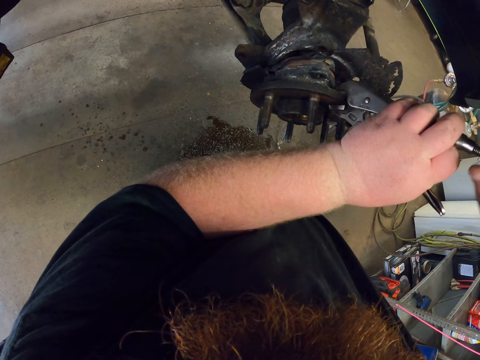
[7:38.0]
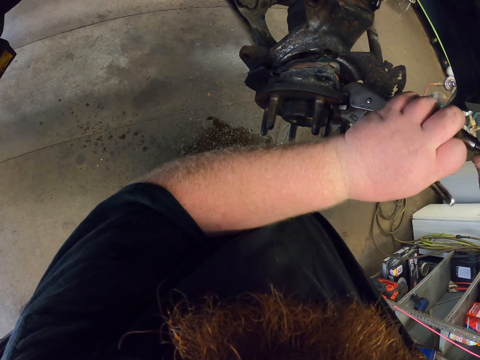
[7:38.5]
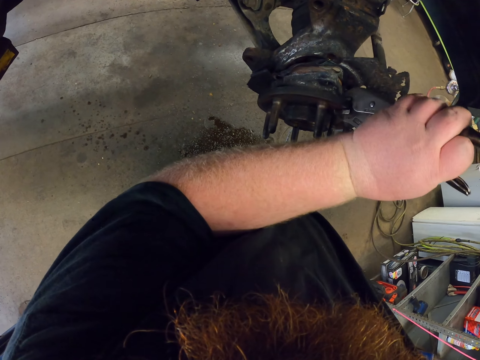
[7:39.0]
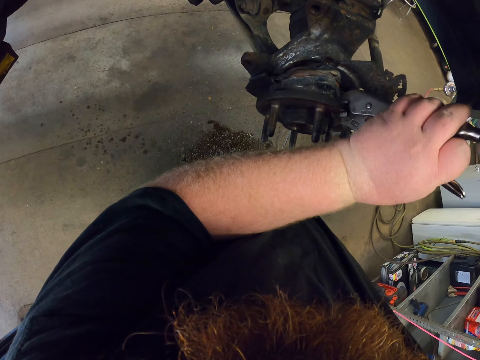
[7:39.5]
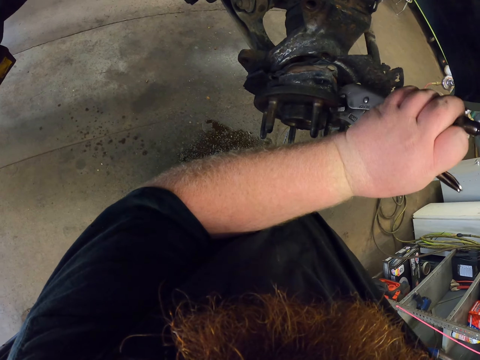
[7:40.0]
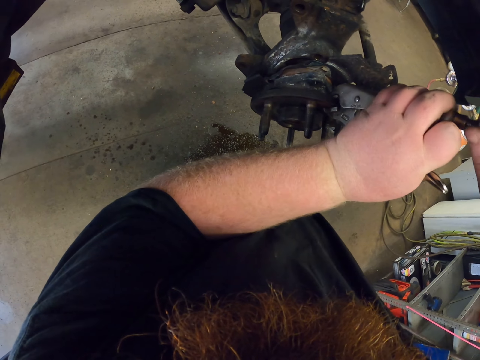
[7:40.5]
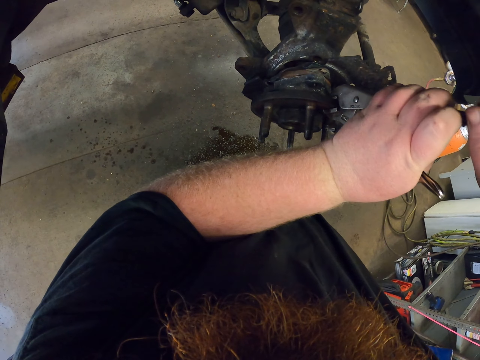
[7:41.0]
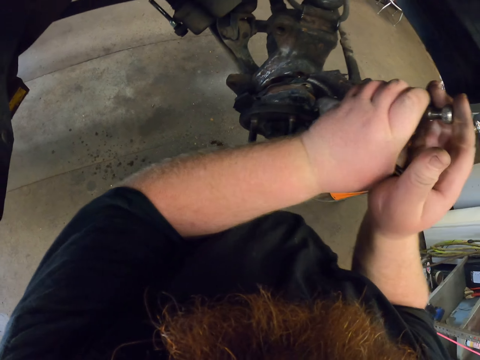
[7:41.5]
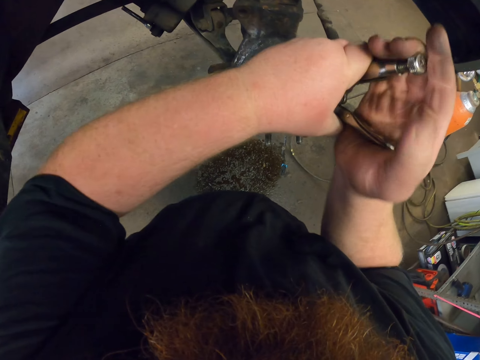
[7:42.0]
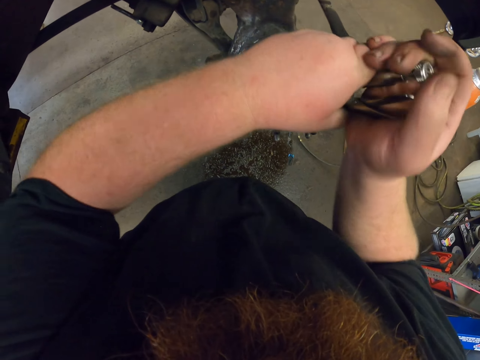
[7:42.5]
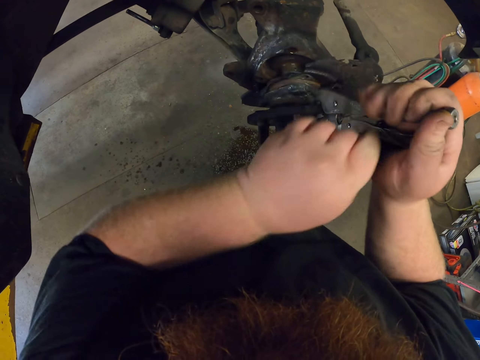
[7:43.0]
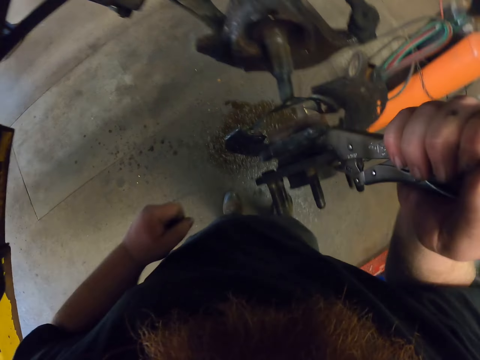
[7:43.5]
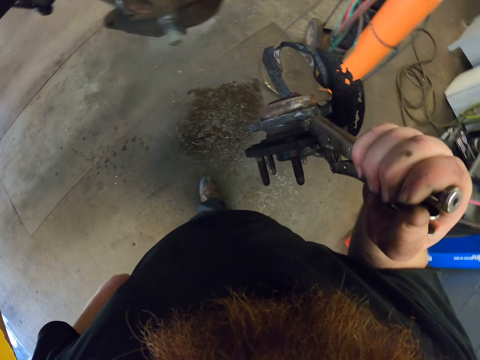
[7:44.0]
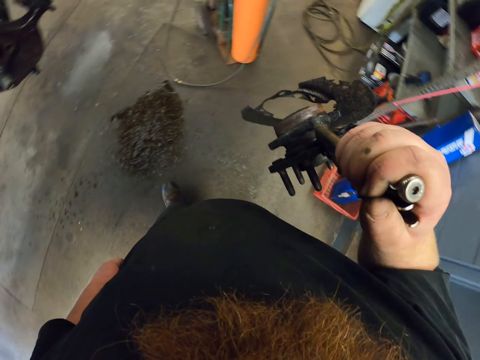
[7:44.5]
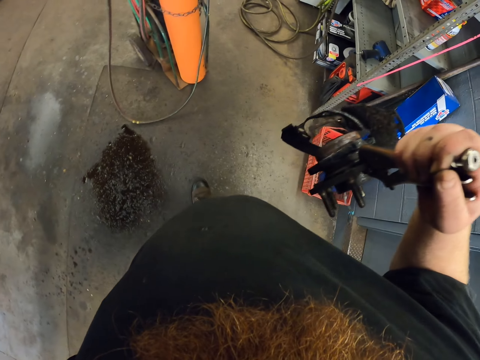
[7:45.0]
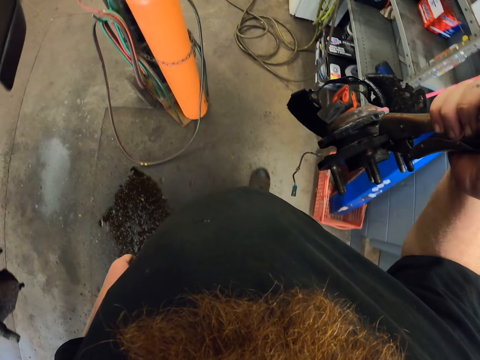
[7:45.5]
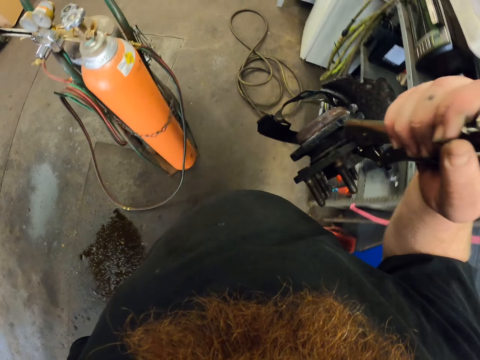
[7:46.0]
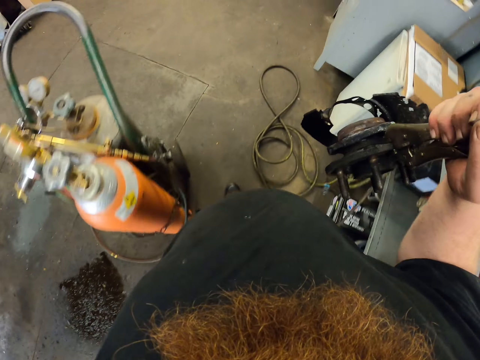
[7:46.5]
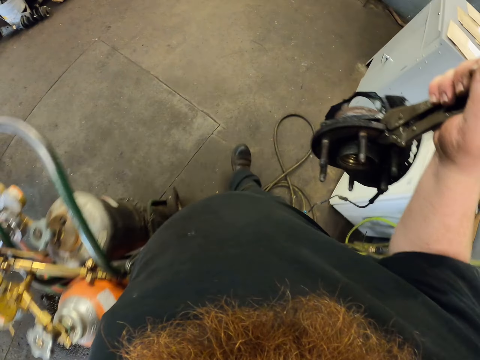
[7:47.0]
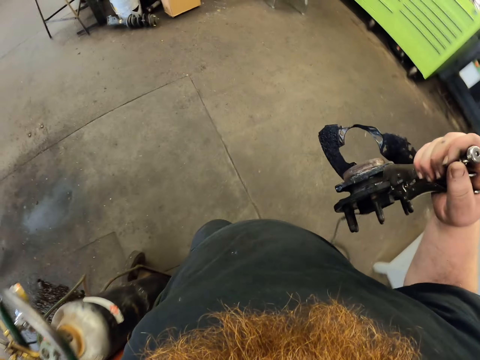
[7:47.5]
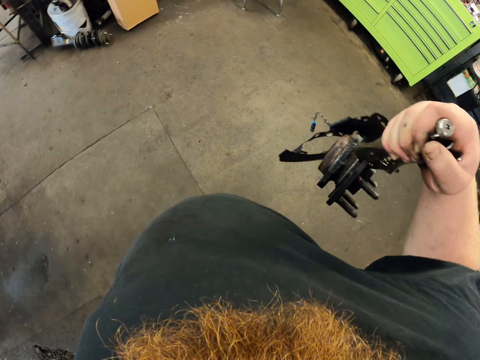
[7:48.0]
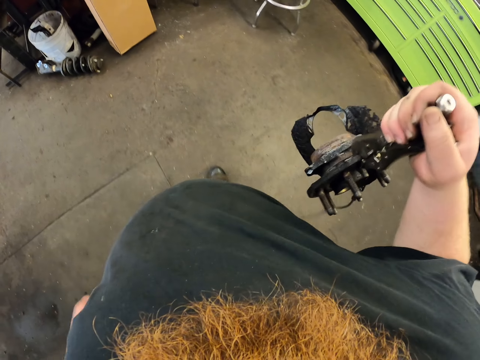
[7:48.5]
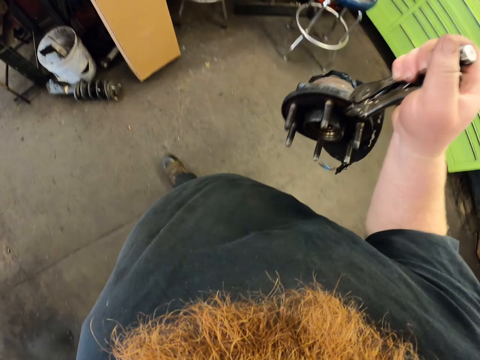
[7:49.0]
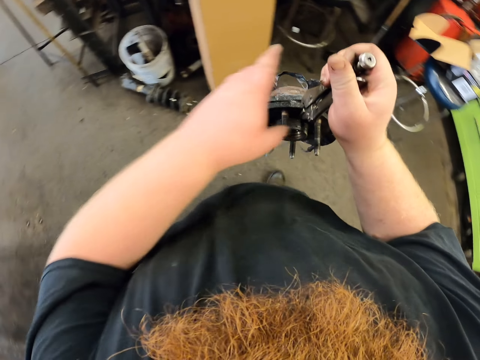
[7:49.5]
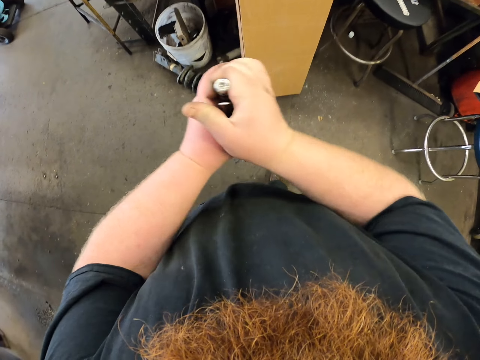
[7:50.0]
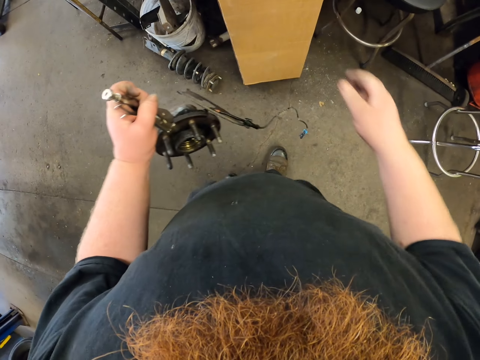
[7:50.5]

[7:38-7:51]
The camera wearer removes the car spindle with the adjustable wrench. They carry something.

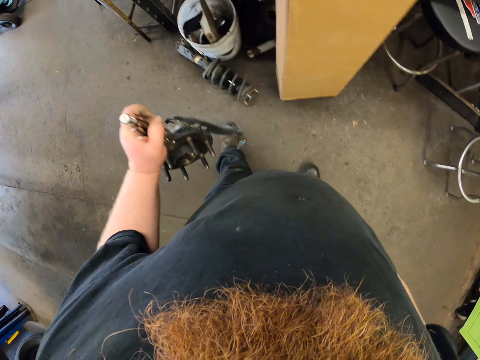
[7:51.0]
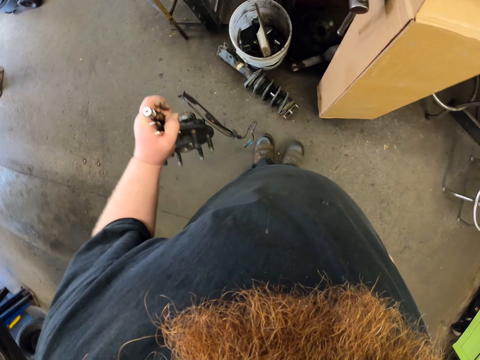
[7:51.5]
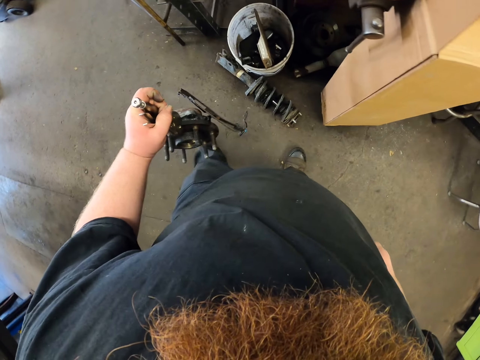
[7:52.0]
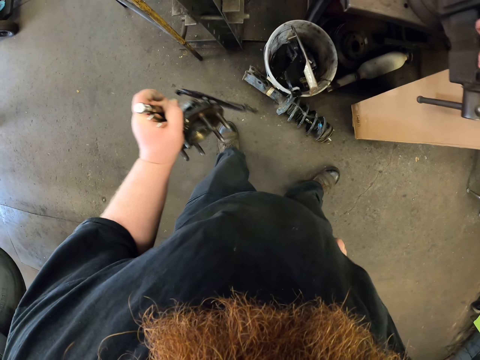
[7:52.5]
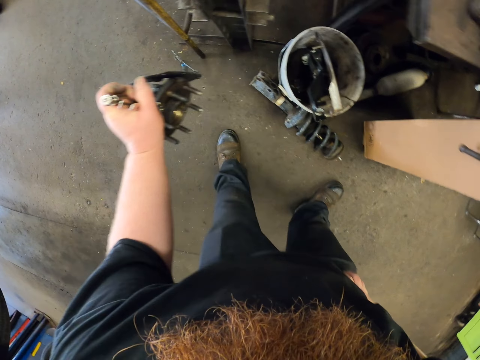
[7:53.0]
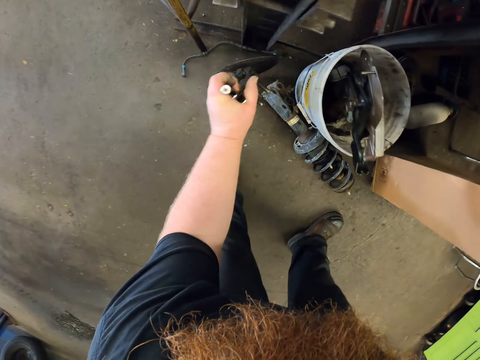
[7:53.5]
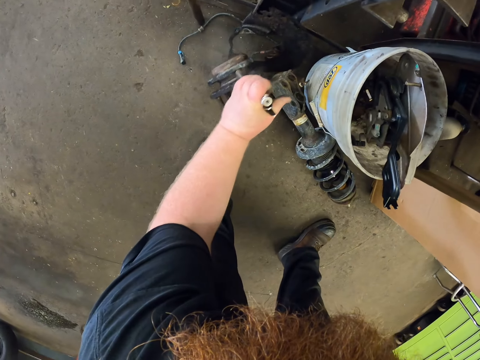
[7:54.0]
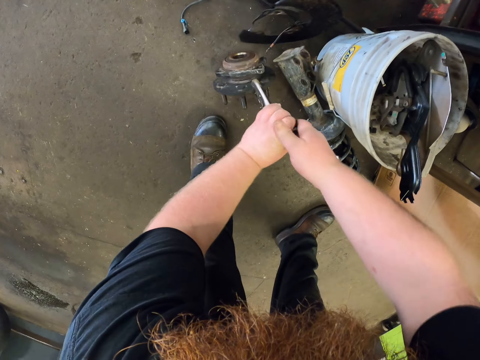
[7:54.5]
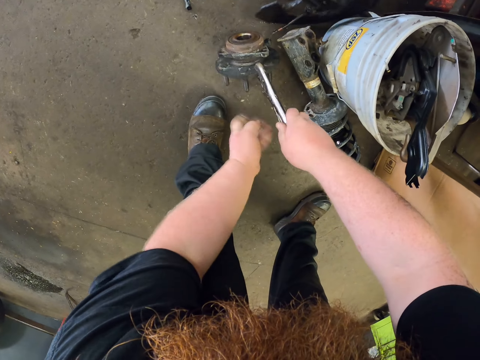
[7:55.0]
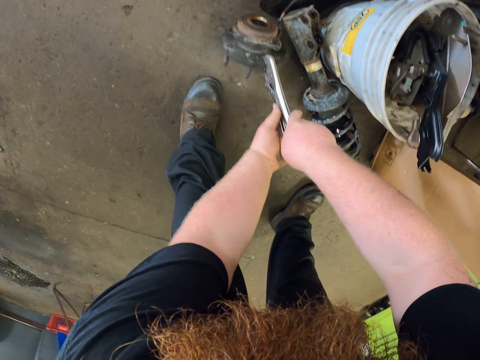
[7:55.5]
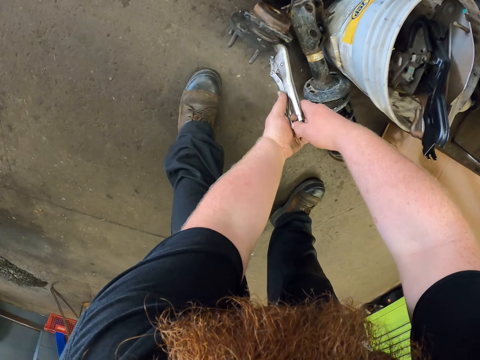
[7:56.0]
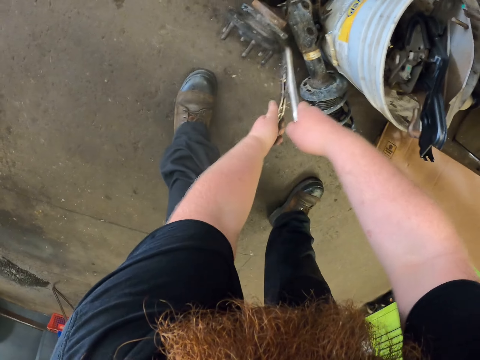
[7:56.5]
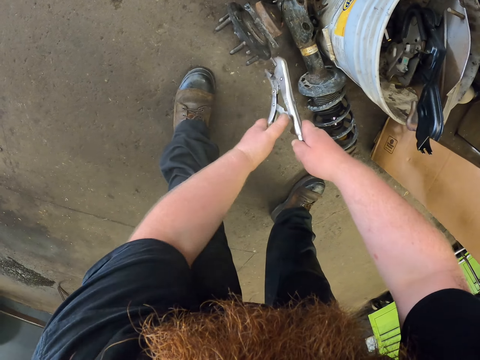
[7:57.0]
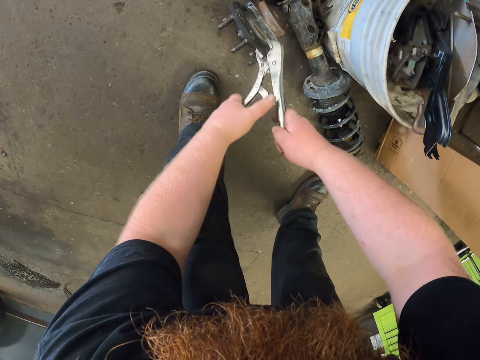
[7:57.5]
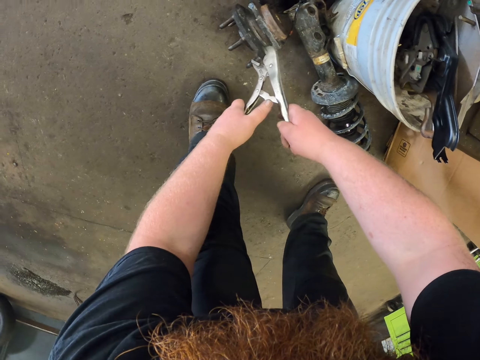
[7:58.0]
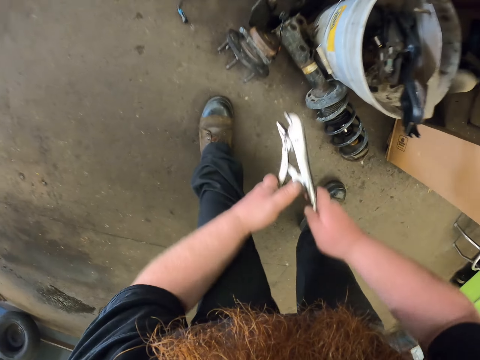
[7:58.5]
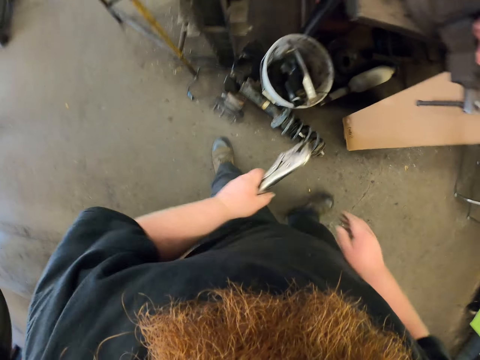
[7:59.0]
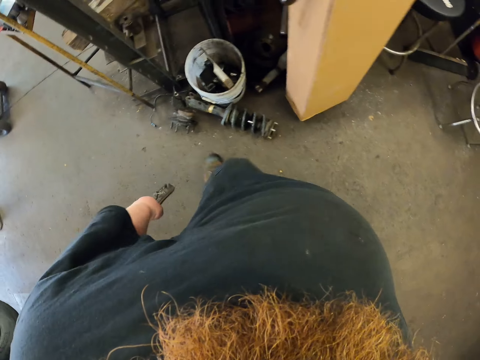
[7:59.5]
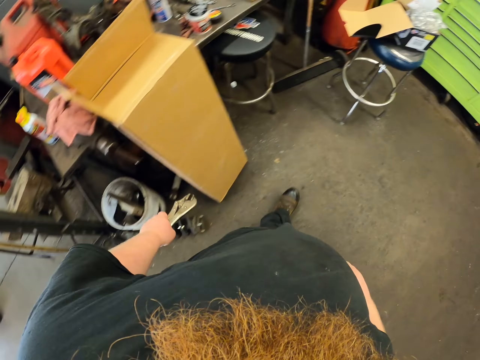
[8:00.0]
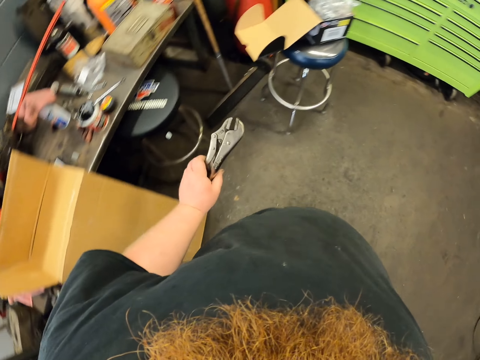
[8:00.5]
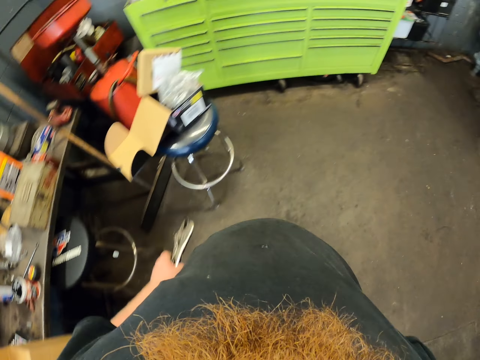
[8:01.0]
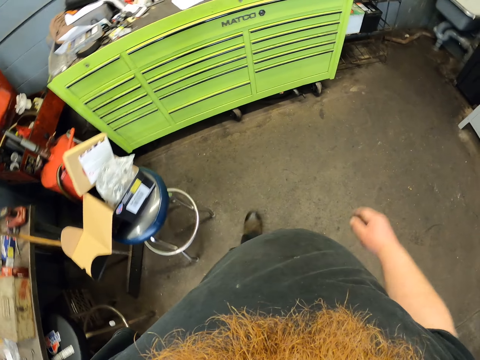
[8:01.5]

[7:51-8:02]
The camera wearer puts the car spindle on the ground. They remove the spanner.
